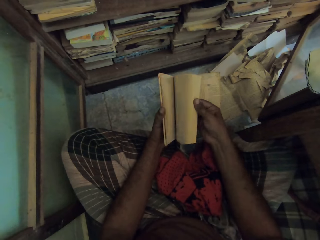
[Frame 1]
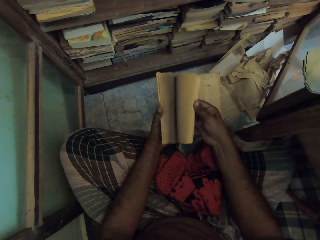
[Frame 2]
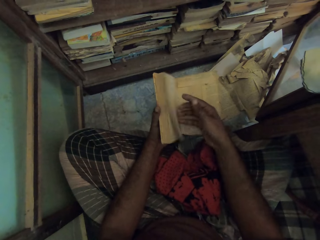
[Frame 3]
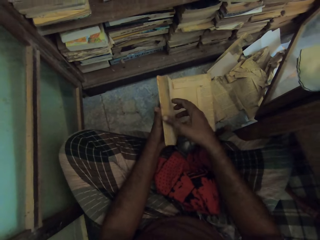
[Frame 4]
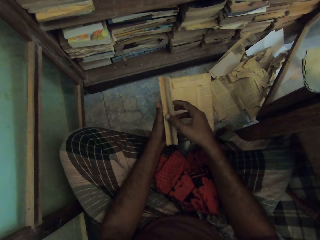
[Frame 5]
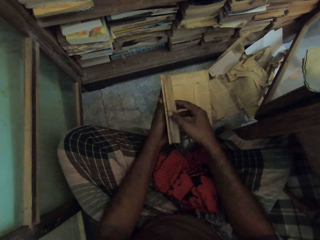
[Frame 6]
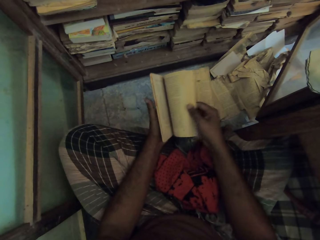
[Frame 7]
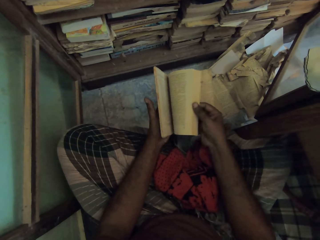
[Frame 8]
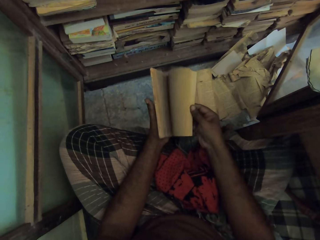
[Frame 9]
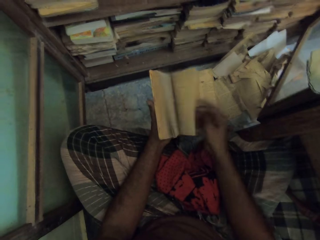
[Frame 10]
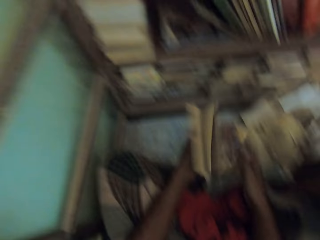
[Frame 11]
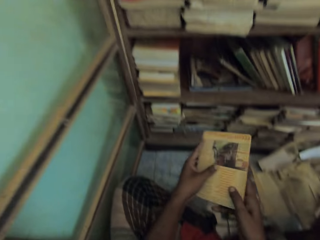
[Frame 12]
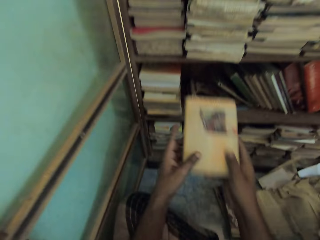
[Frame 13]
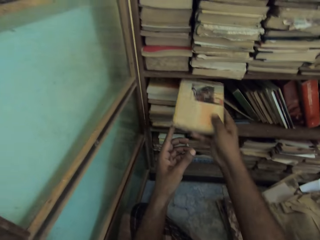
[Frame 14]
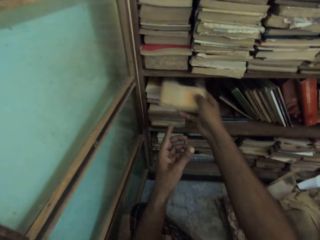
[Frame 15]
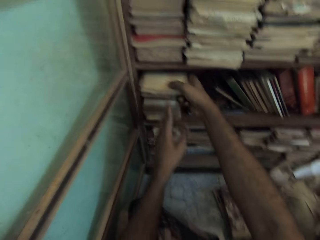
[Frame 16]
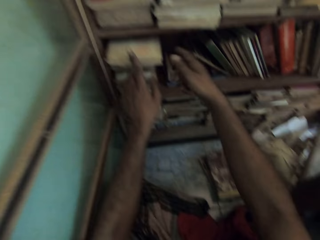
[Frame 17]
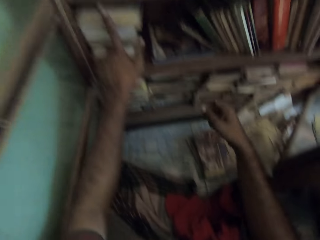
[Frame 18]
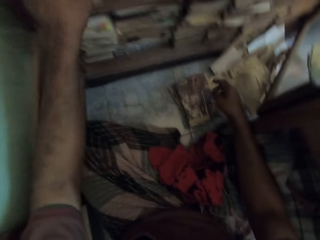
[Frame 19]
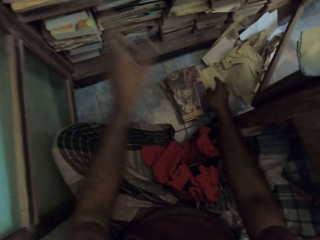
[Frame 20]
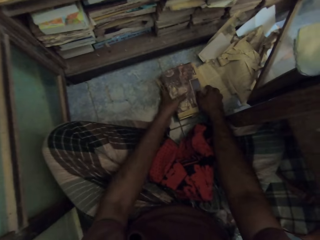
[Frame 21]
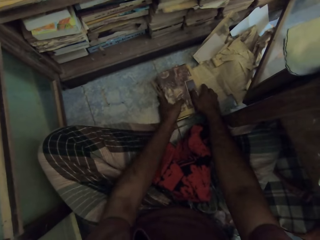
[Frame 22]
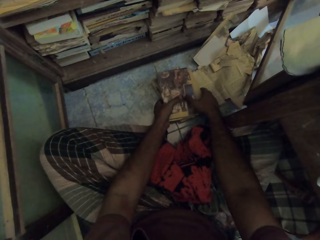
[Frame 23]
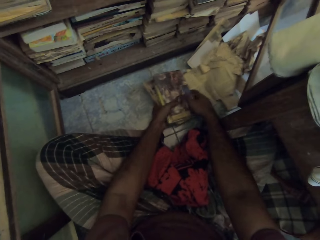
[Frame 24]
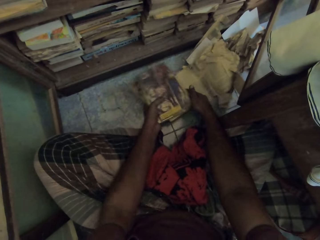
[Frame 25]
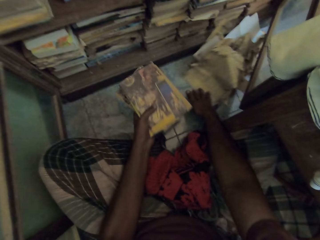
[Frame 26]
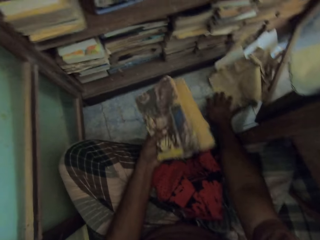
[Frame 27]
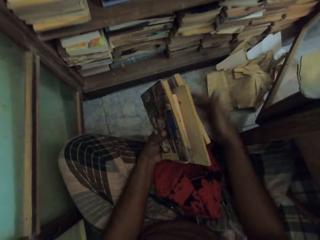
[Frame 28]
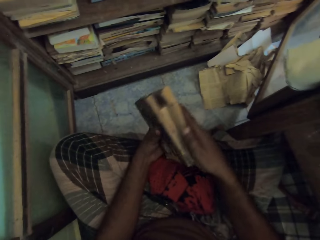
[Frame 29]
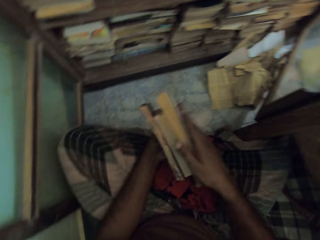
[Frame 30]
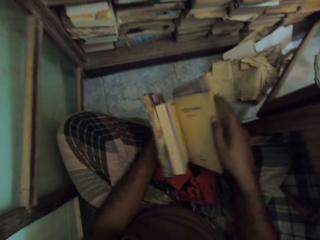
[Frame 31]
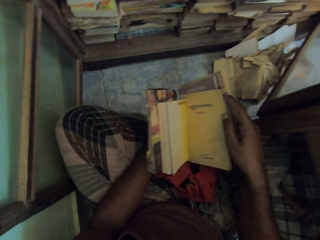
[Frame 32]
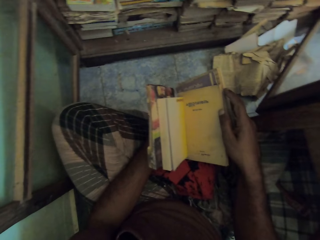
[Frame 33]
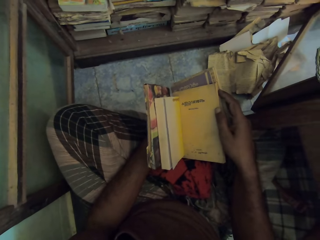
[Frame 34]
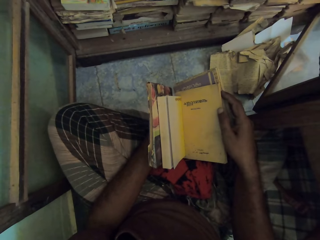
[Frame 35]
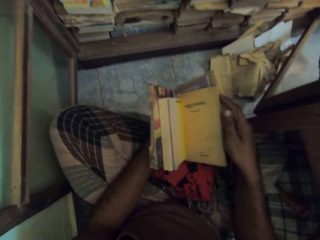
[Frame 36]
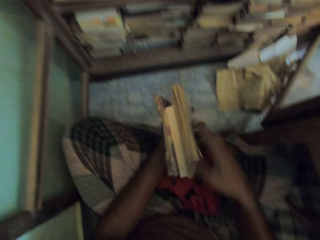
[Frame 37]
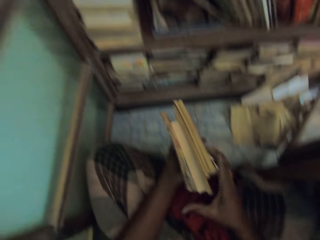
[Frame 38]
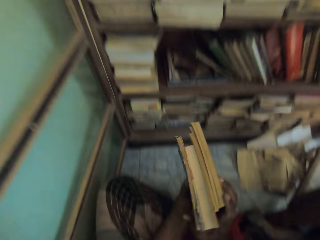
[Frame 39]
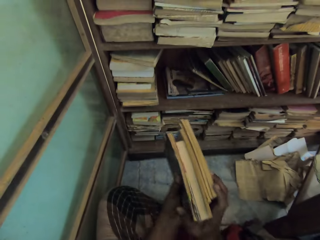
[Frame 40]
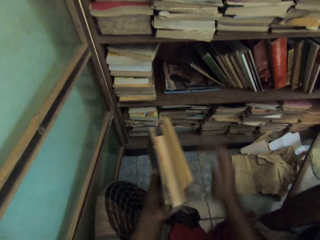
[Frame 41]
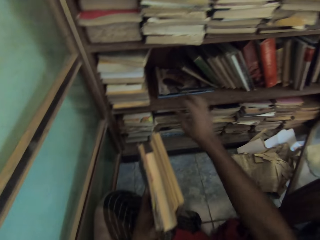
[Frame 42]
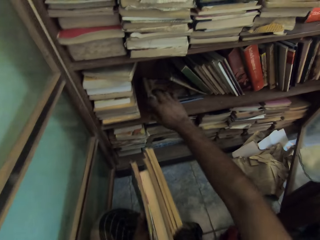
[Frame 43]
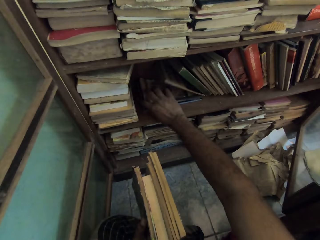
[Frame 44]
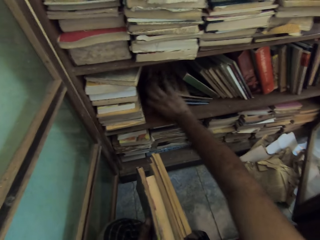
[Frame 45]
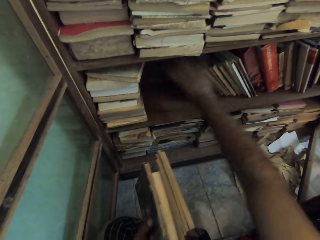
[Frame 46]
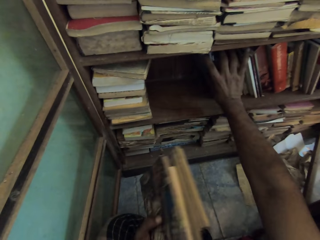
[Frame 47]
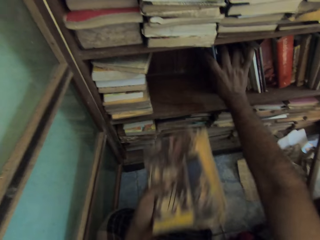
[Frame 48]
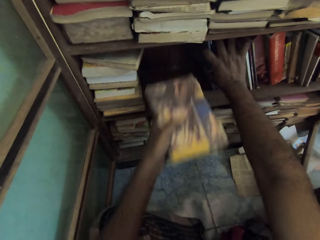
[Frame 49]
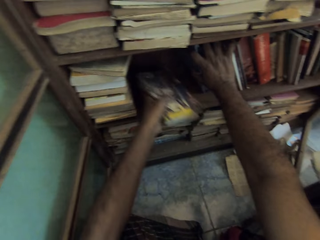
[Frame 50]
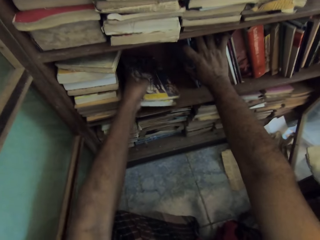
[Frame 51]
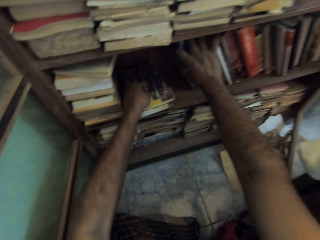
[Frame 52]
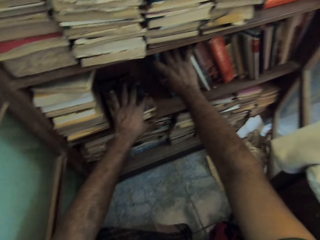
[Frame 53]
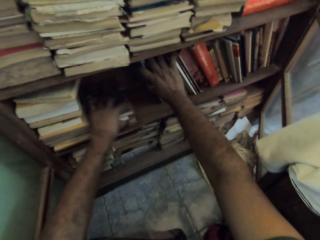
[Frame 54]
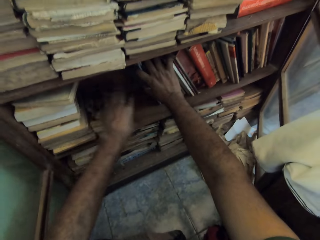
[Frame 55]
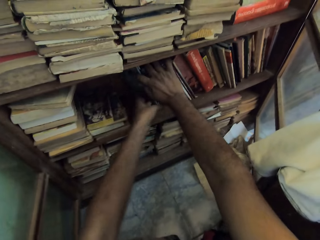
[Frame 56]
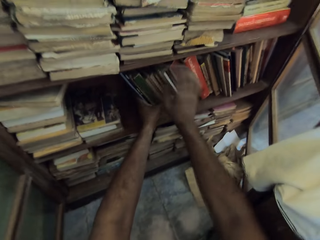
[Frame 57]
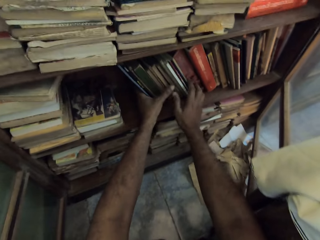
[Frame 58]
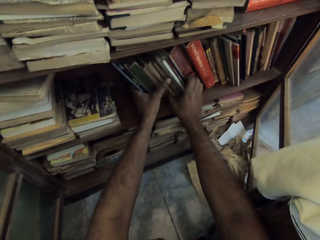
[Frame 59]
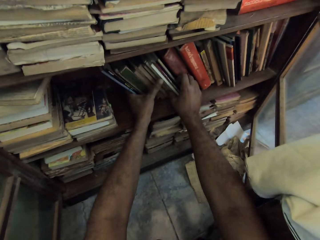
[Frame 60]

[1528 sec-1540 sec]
The camera wearer puts a book on the shelf. They pick books on the floor and carry the books. They check the pages of the book and adjust the books. They arrange the books on the shelf. They put the books on the shelf.

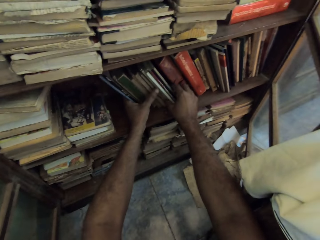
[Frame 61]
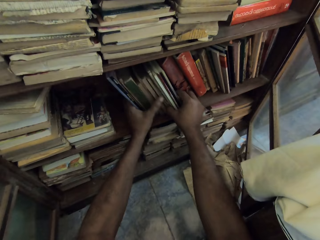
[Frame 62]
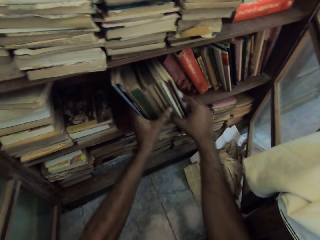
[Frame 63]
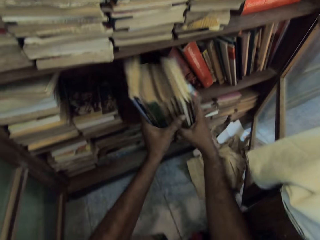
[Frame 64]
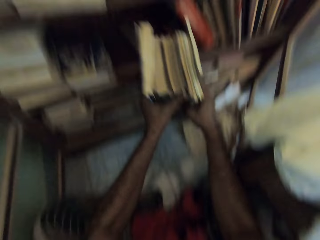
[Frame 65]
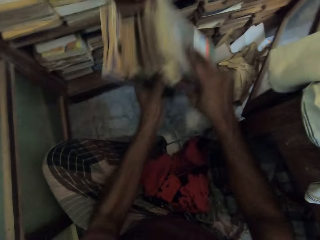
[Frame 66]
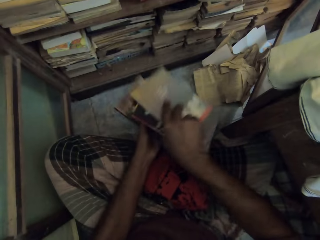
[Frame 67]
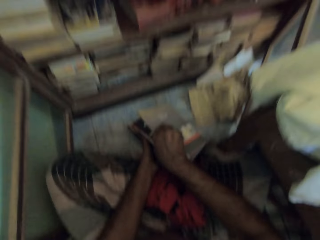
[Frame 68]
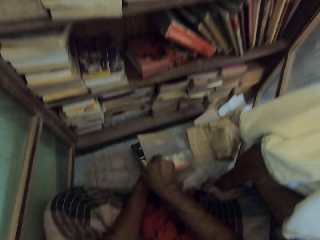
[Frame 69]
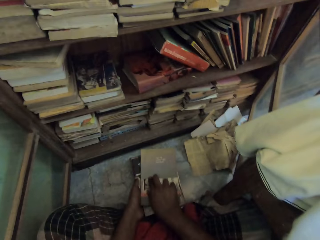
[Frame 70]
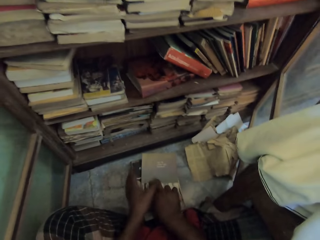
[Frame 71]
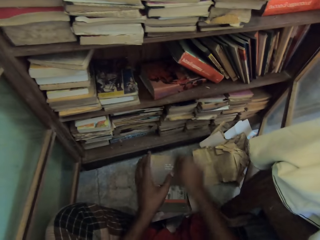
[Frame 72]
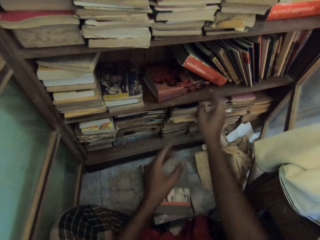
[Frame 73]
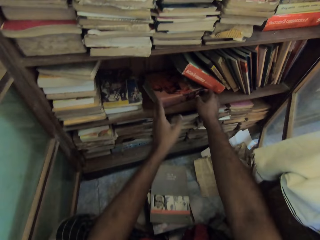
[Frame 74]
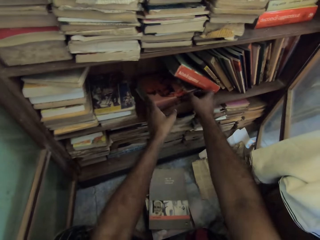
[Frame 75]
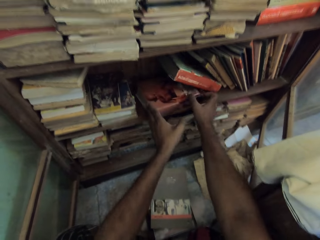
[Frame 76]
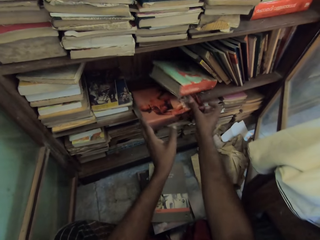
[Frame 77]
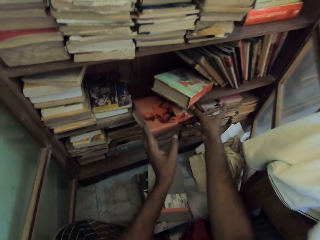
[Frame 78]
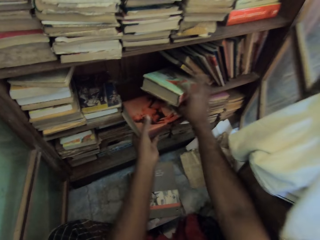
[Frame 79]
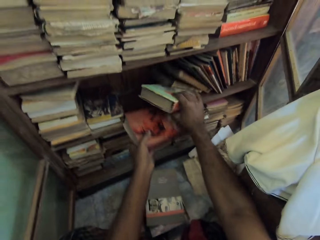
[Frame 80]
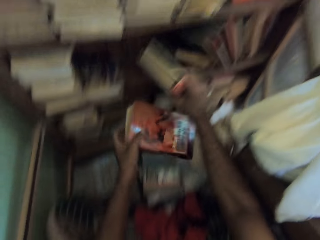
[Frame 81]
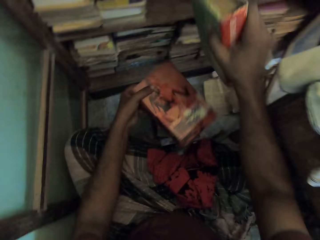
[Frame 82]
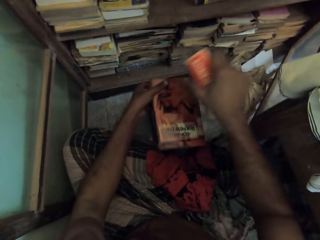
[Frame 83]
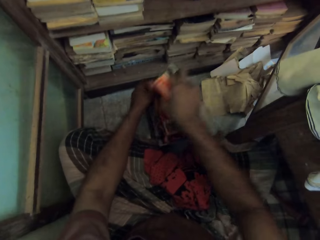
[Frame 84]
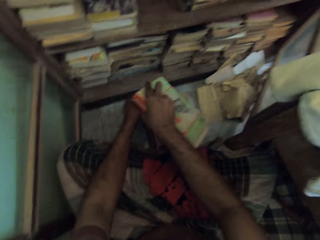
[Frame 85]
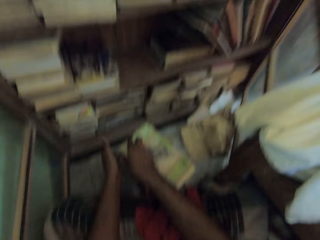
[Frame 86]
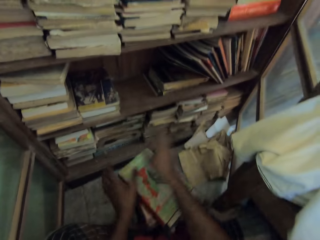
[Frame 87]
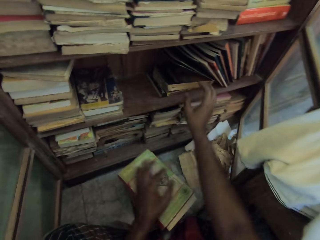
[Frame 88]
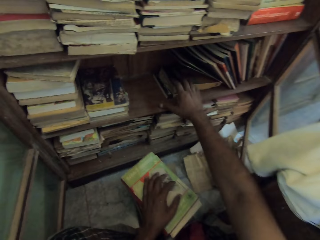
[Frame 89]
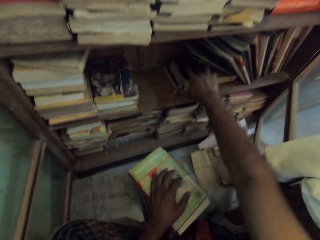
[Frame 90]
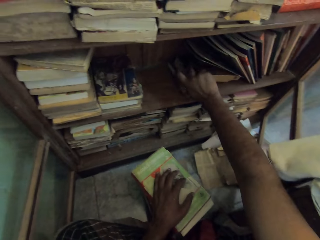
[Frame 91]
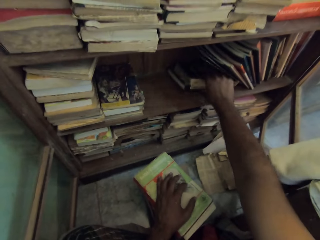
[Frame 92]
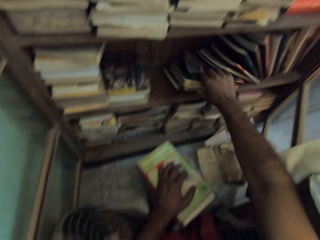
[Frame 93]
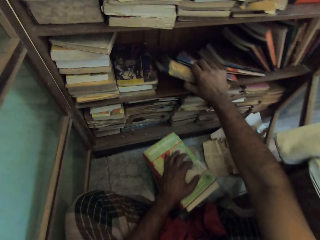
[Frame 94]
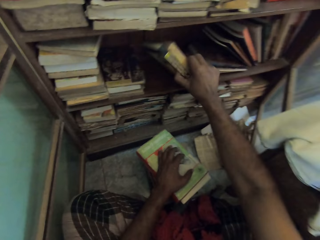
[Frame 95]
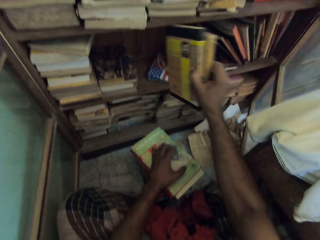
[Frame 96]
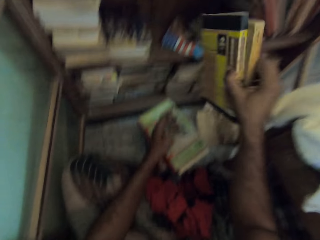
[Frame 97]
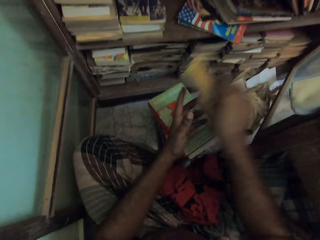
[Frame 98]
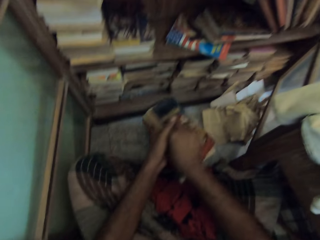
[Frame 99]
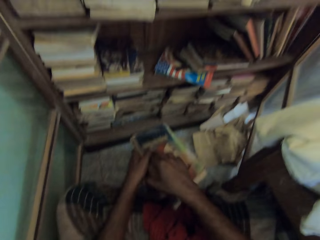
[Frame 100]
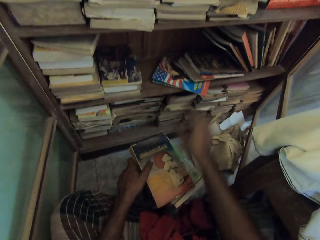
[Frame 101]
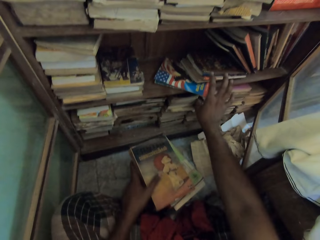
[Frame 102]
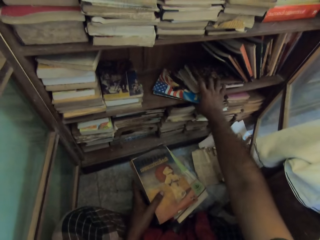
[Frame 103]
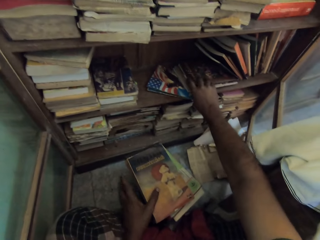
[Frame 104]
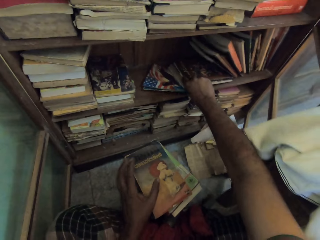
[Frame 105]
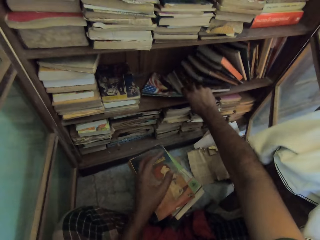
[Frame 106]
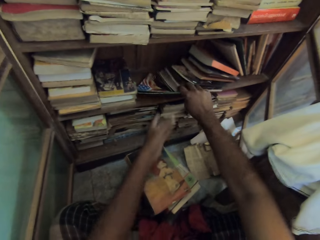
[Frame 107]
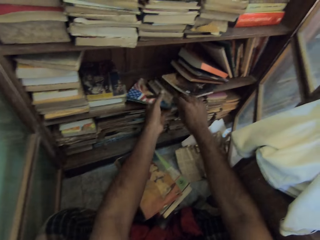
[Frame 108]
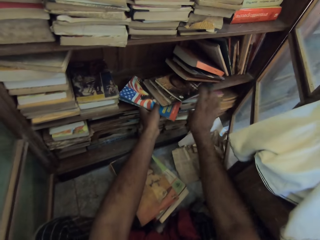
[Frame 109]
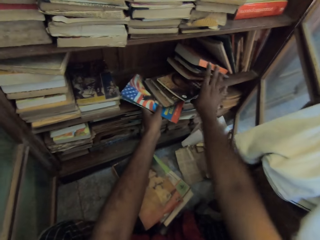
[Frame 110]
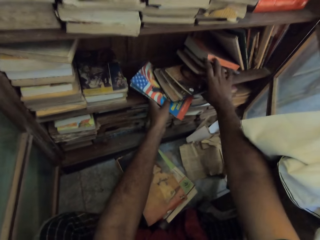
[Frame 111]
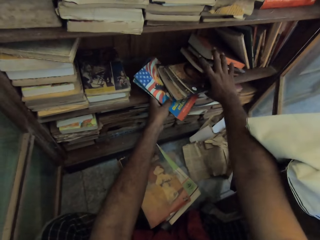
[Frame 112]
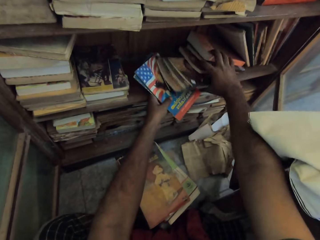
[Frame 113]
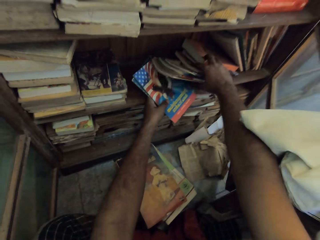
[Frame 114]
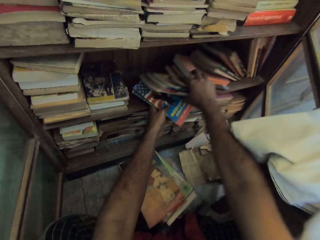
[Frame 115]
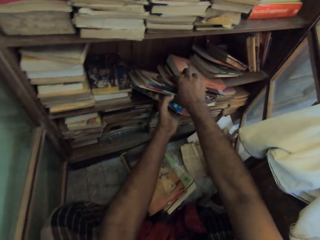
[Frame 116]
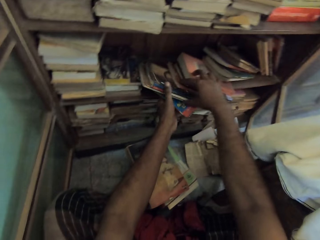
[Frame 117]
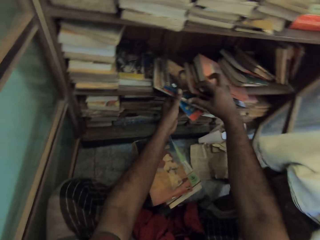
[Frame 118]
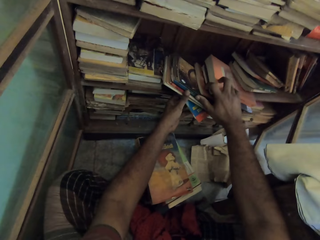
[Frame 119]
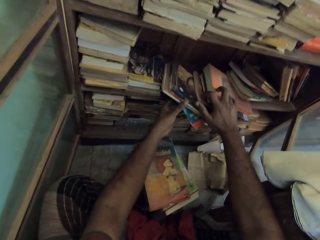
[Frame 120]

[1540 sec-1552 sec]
The camera wearer picks books on the shelf. They put the books on the floor. They pick books on the shelf. They place the books on other books on the floor. They pick books on the shelf. They put the books on the pile of books. They pick books on the shelf.
